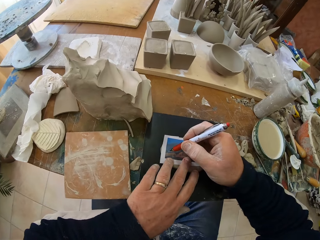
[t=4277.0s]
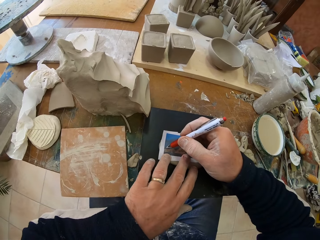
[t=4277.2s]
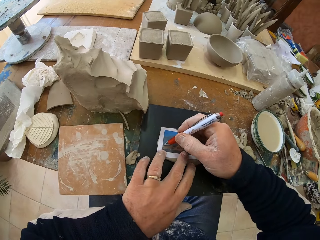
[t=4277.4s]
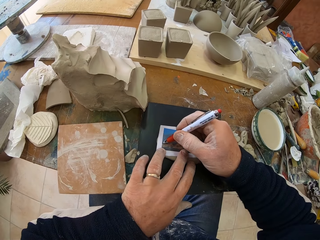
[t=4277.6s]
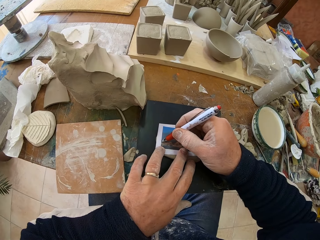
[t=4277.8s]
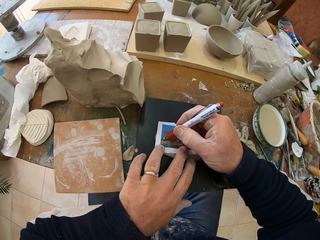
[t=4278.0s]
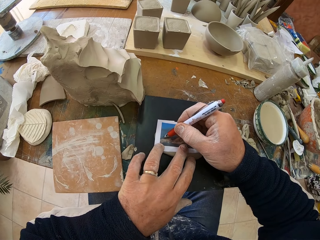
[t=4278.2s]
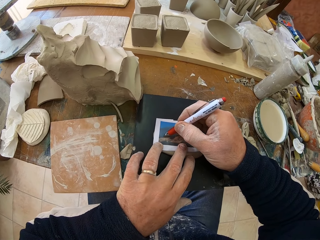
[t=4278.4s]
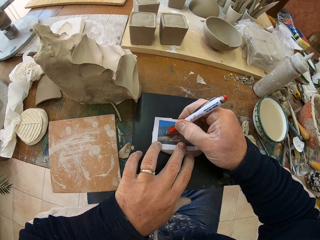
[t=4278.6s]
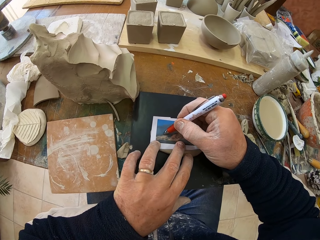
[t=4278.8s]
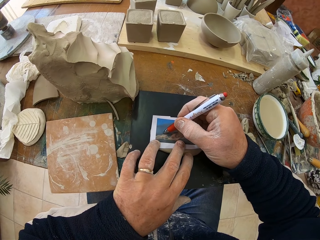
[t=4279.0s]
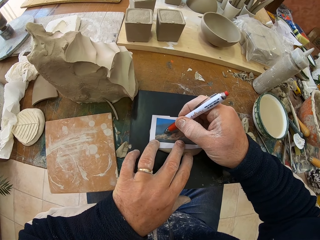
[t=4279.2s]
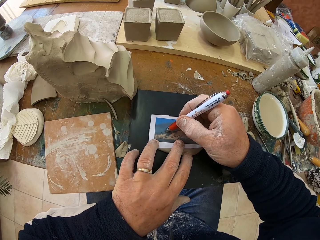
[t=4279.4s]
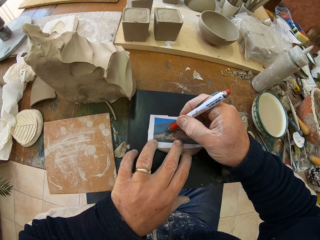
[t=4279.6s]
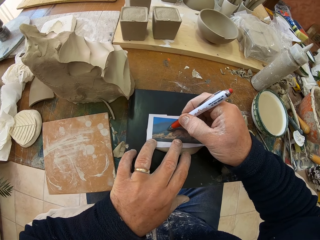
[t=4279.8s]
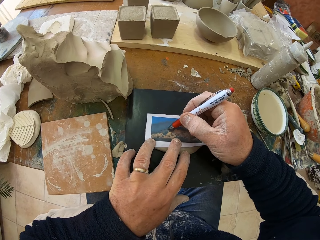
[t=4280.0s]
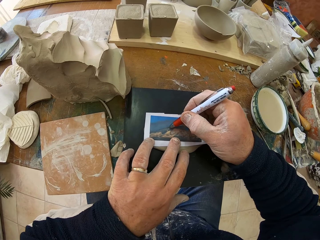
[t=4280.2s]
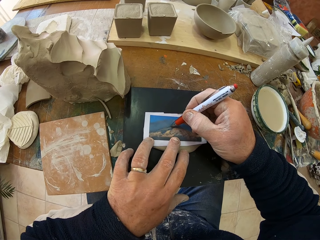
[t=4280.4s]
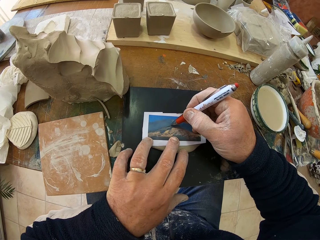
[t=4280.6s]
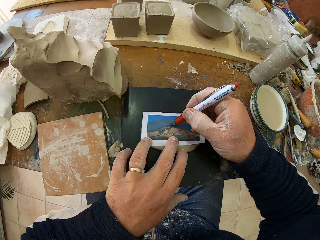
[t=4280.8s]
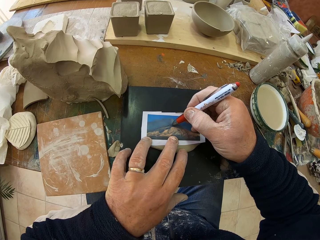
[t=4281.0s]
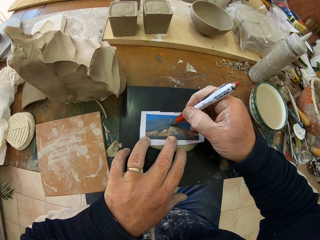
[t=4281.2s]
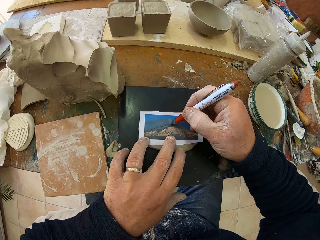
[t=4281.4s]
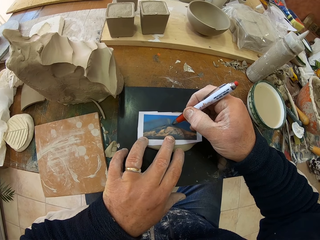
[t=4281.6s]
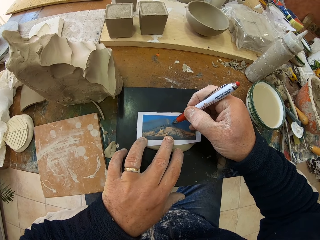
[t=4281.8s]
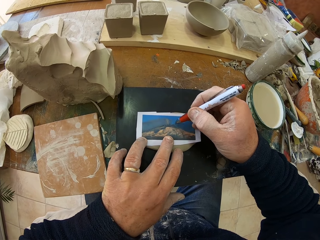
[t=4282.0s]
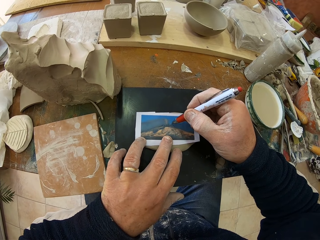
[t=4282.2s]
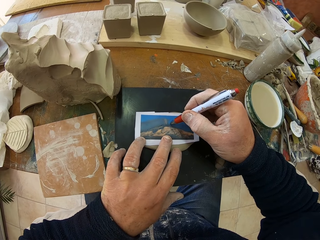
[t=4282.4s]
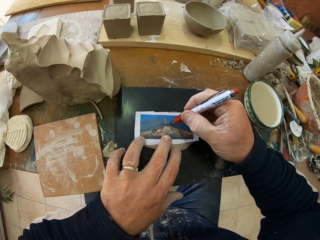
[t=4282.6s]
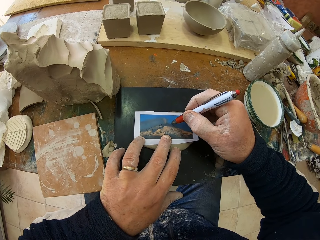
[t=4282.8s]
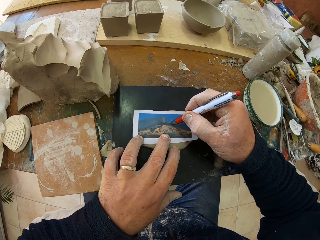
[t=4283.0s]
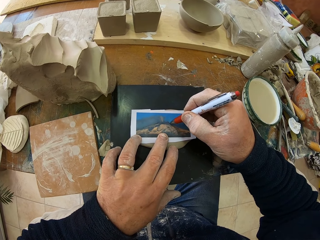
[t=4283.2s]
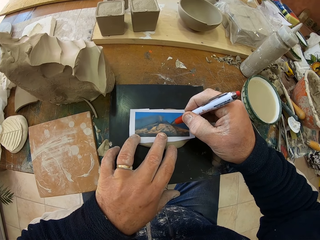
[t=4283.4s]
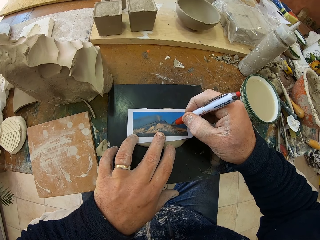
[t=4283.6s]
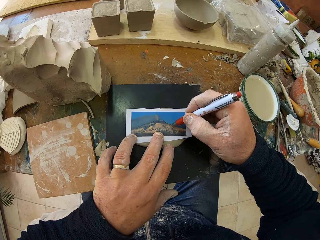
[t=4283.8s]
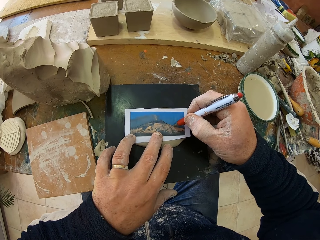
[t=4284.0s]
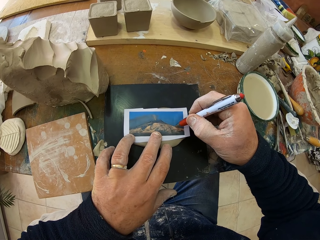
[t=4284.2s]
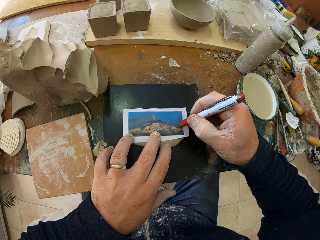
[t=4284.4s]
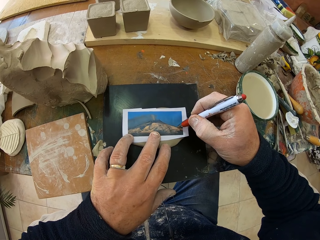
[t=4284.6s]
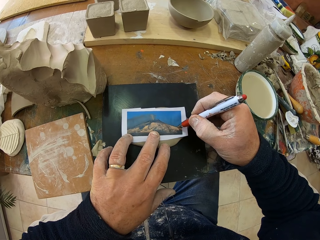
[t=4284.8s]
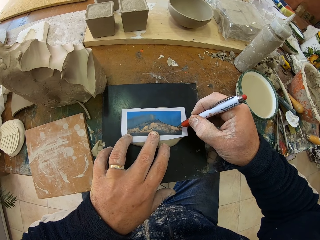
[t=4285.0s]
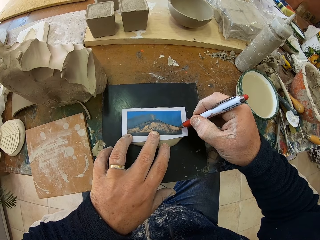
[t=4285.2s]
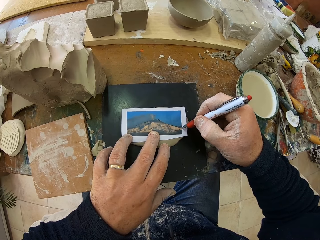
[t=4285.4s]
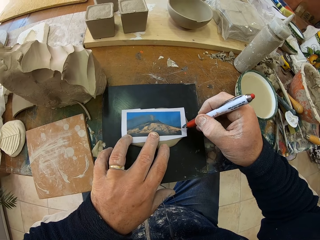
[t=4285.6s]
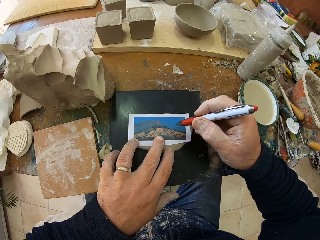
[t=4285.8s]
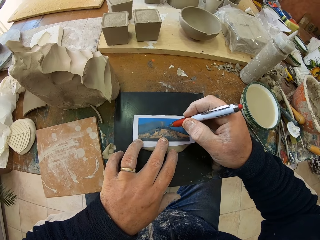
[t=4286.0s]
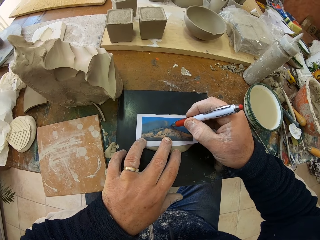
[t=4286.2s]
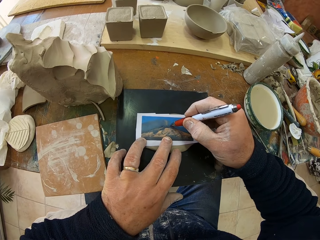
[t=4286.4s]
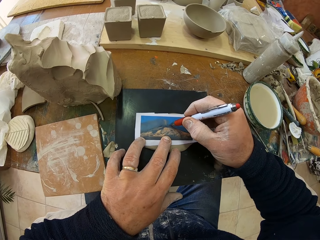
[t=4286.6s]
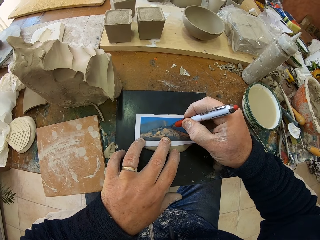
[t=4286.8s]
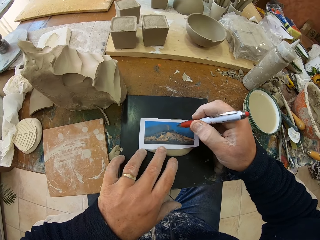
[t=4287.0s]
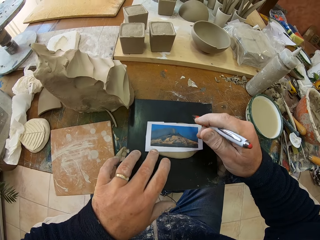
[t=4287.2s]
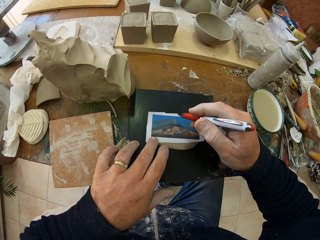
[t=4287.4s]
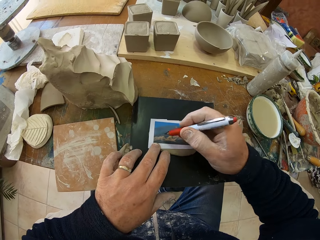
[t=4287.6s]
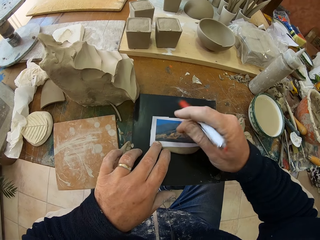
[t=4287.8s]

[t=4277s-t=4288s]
The camera wearer writes with a pen. They draw on a piece of paper with the pen. They adjust the pen on the piece of paper.

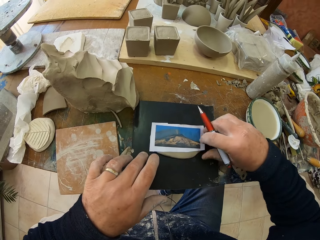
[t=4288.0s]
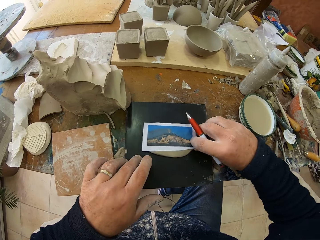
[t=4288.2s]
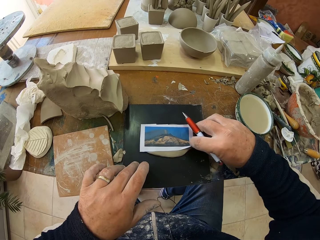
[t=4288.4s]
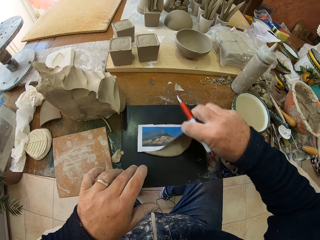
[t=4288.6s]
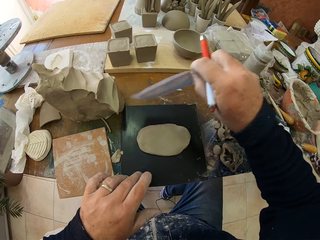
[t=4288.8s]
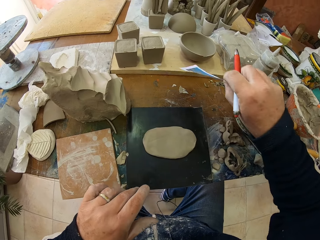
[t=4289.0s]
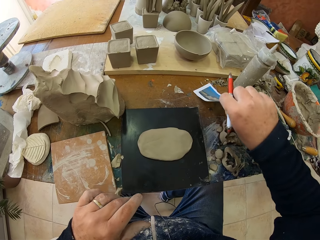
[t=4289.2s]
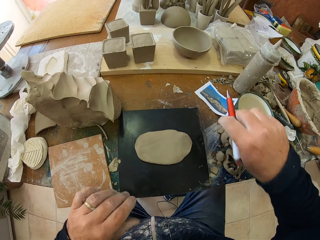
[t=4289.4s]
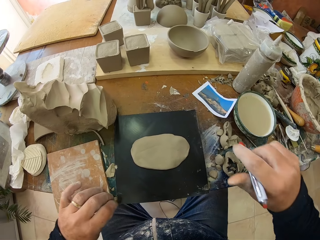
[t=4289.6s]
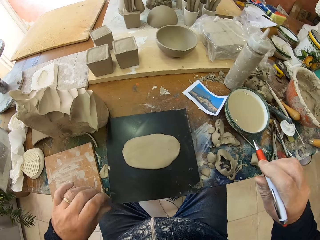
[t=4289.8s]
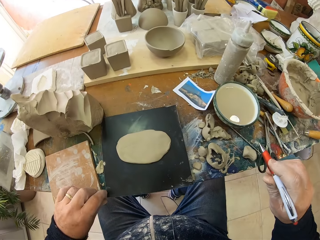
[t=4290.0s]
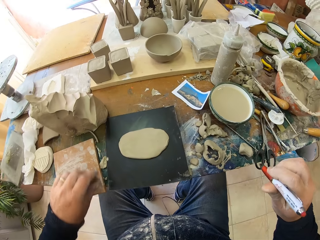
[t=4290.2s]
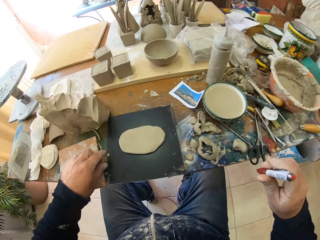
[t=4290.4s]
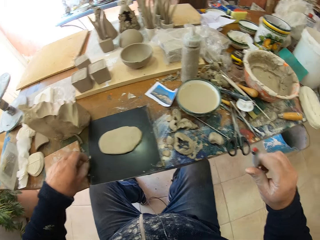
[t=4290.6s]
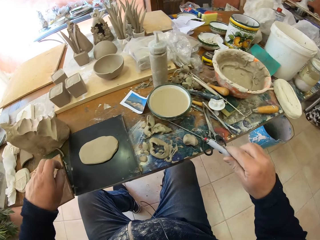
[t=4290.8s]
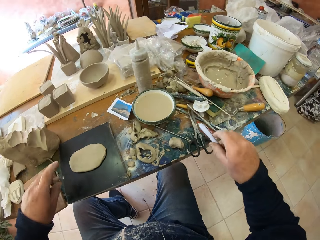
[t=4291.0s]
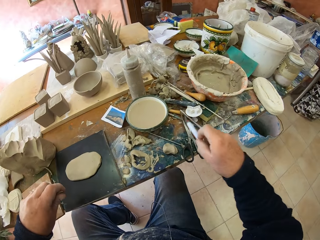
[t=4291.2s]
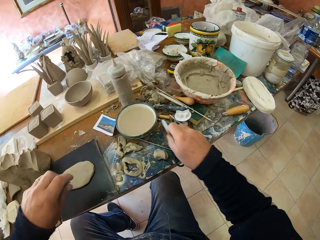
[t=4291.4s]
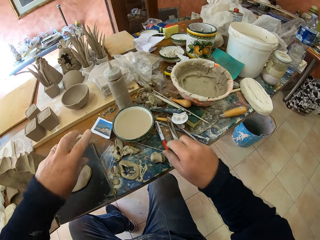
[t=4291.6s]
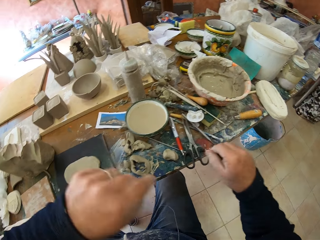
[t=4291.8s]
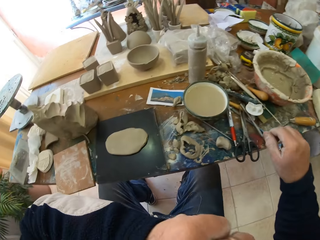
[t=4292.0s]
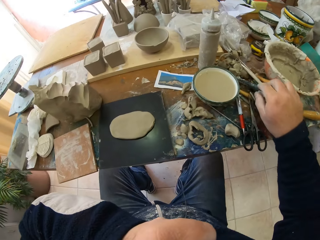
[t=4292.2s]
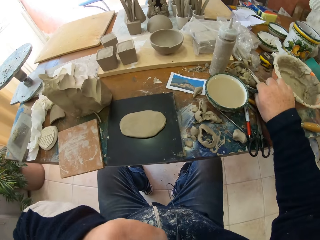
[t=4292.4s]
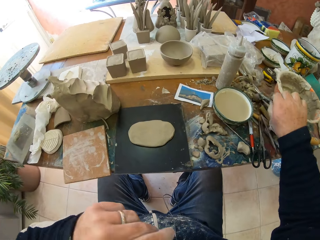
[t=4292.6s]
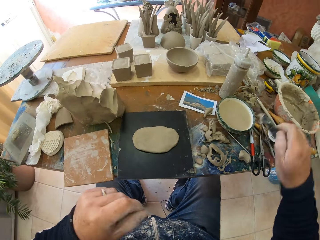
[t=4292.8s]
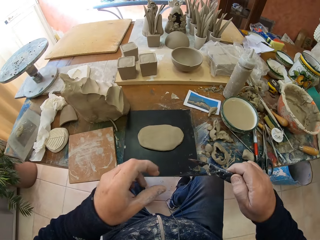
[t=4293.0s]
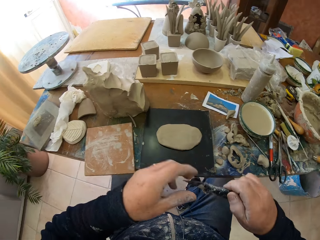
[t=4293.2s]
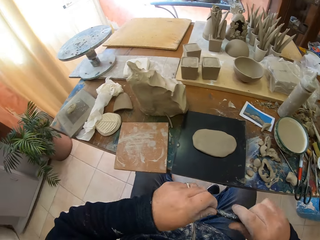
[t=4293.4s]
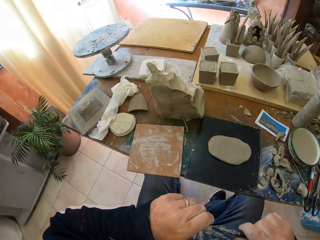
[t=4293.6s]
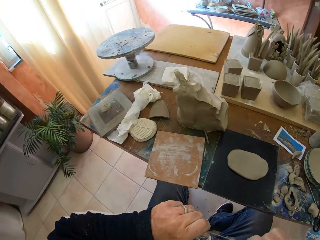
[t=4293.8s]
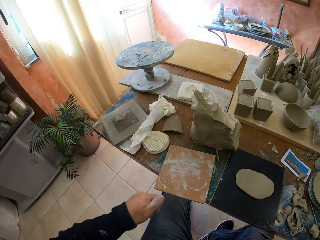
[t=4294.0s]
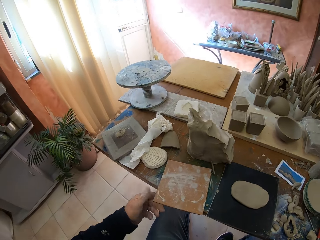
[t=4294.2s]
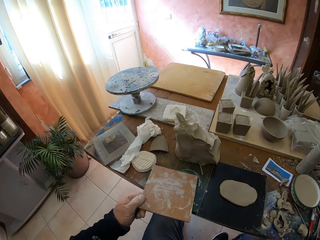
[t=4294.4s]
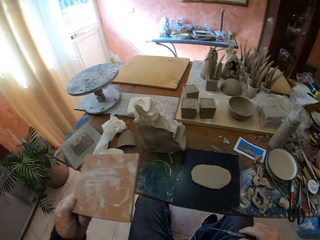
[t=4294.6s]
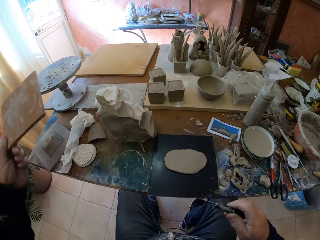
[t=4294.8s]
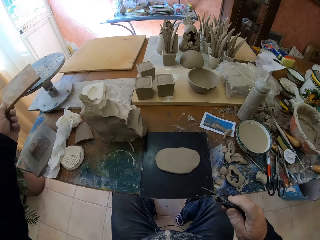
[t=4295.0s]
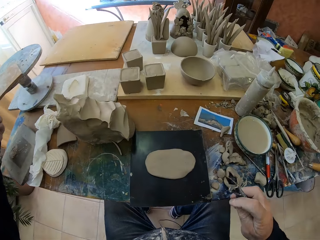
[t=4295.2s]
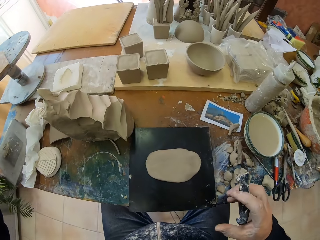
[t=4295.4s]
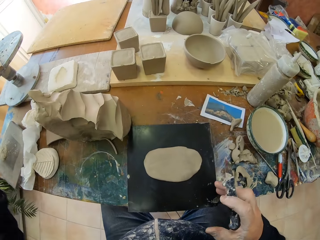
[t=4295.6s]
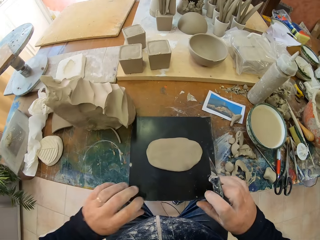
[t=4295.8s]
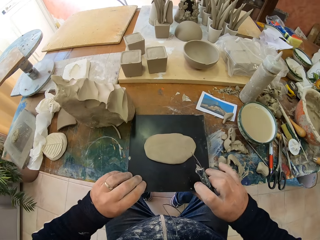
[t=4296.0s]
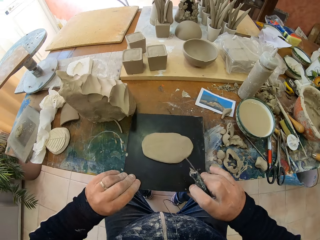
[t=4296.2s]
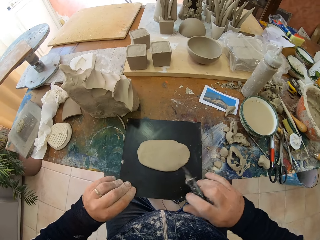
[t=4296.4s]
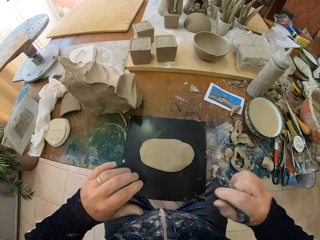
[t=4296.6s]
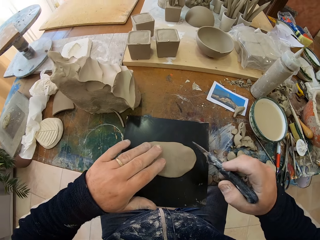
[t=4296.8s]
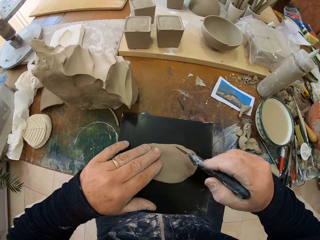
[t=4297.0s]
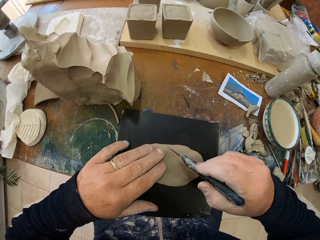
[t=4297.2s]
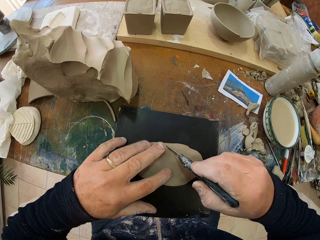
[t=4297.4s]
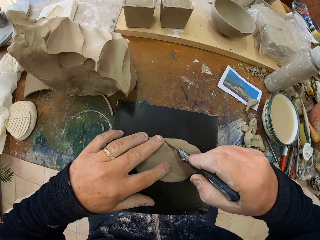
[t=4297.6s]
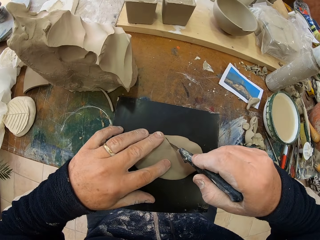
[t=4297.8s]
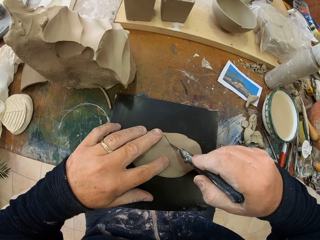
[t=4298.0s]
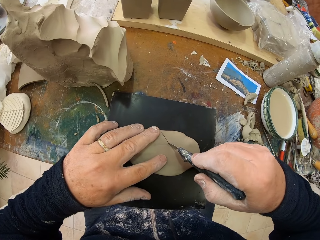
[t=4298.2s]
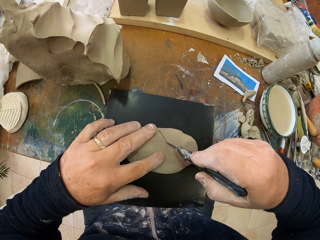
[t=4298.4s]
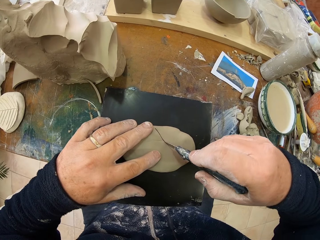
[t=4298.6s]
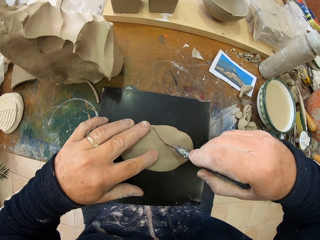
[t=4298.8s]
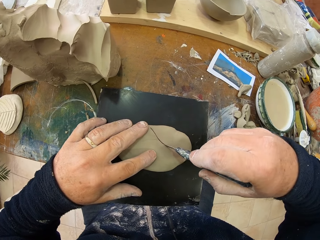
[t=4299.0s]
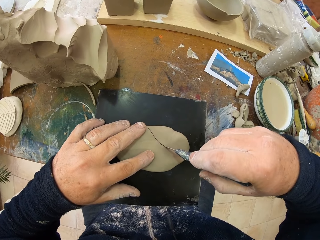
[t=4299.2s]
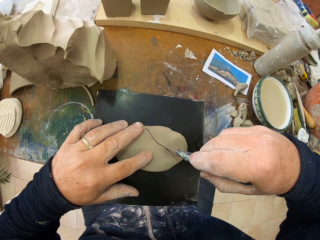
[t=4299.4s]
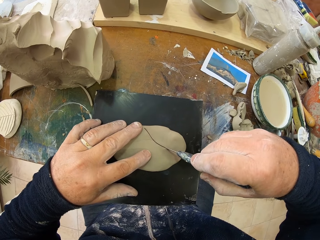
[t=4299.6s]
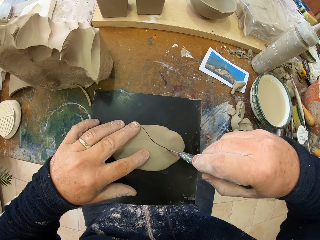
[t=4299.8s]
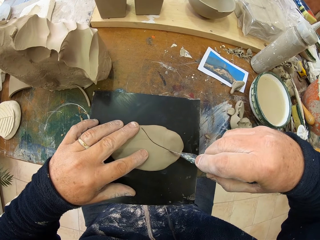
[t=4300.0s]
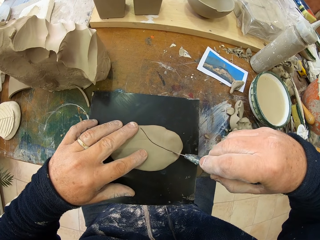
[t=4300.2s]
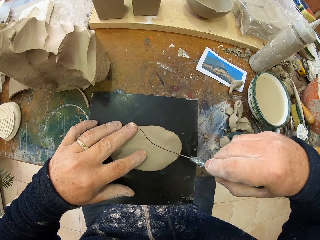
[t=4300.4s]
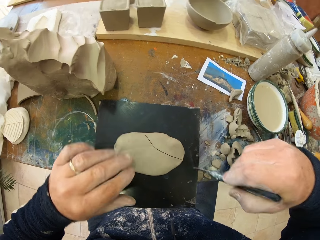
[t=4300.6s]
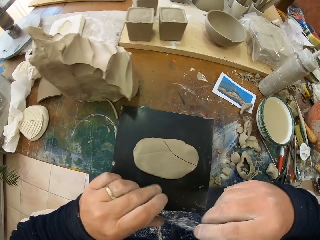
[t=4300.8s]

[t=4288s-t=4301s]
The camera wearer removes the piece of paper from the clay. They put down the piece of paper on a table. They put down the pen on the table. They pick up a knife from the table. They pick up a craft model. They put down a tile on the craft model. They move the tile on the table. They cut the clay with the knife.
